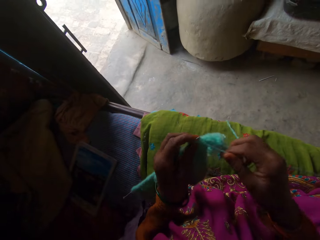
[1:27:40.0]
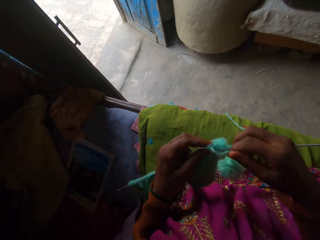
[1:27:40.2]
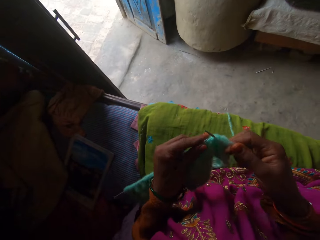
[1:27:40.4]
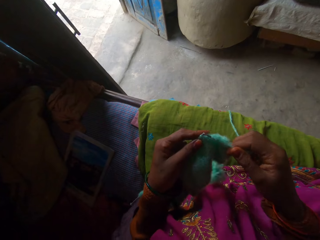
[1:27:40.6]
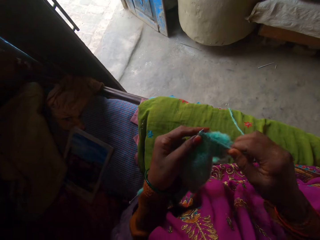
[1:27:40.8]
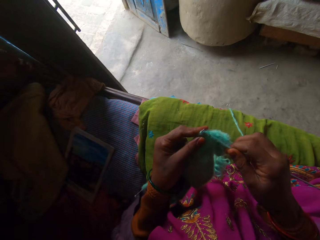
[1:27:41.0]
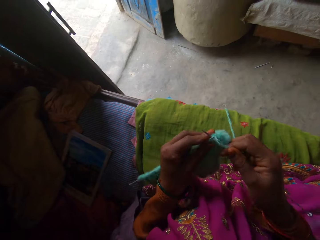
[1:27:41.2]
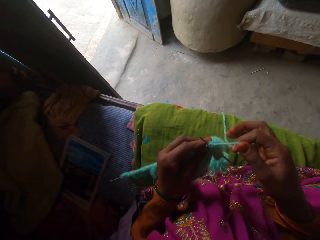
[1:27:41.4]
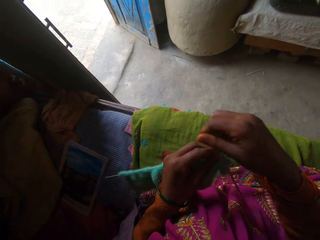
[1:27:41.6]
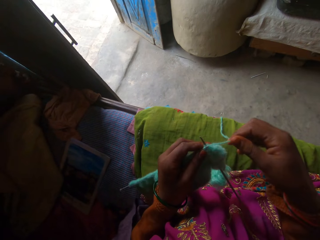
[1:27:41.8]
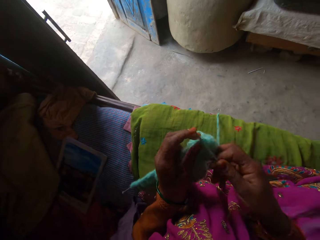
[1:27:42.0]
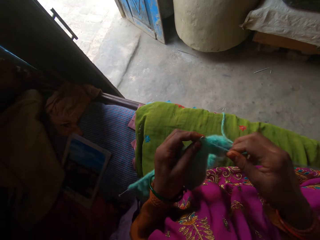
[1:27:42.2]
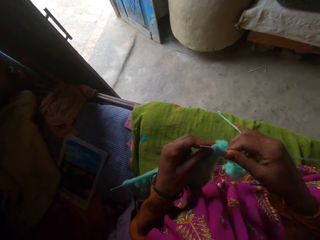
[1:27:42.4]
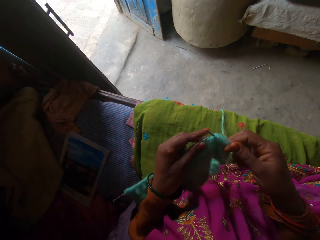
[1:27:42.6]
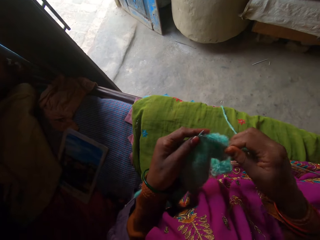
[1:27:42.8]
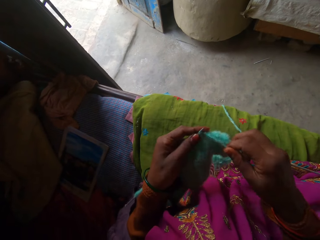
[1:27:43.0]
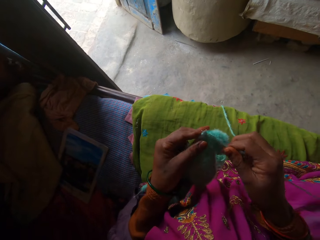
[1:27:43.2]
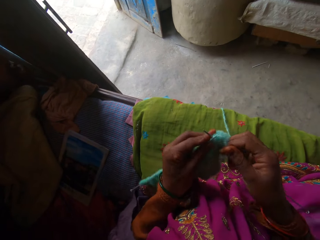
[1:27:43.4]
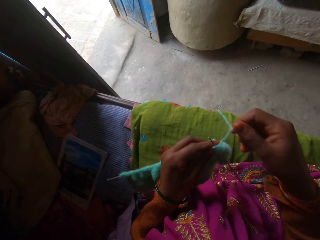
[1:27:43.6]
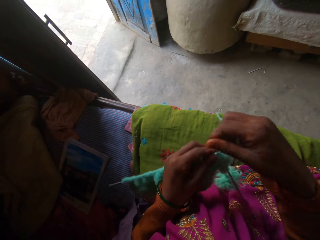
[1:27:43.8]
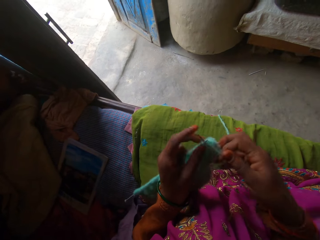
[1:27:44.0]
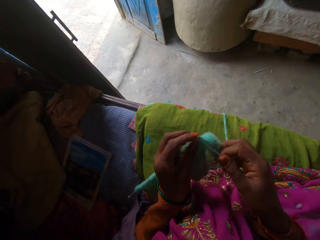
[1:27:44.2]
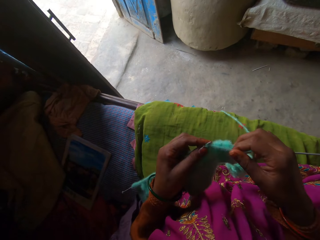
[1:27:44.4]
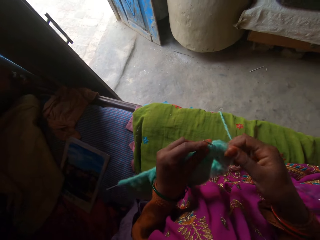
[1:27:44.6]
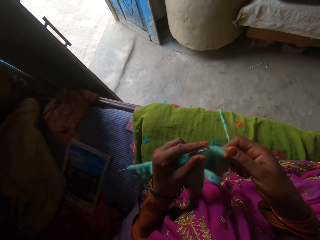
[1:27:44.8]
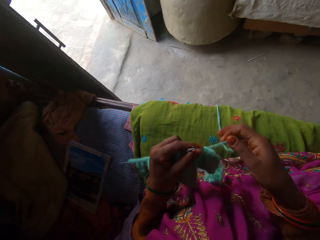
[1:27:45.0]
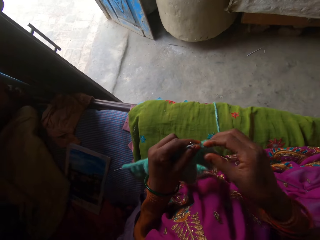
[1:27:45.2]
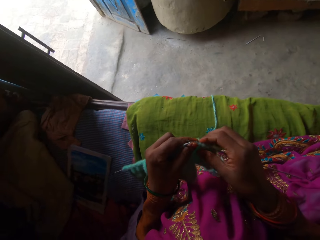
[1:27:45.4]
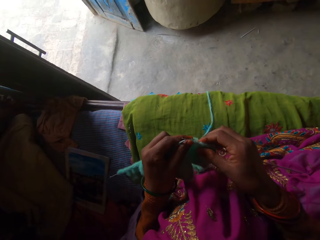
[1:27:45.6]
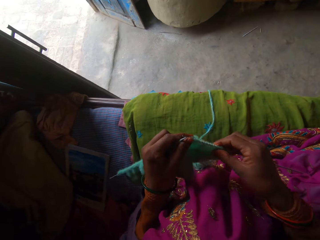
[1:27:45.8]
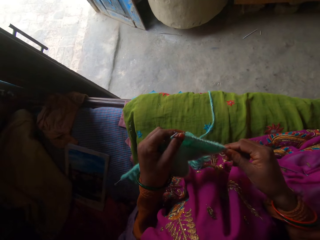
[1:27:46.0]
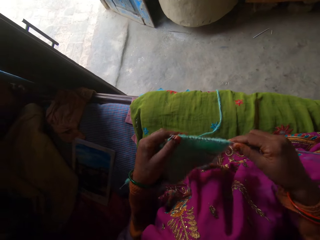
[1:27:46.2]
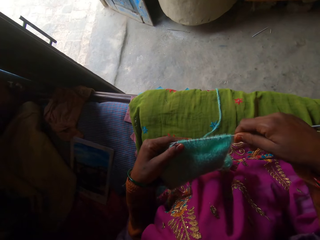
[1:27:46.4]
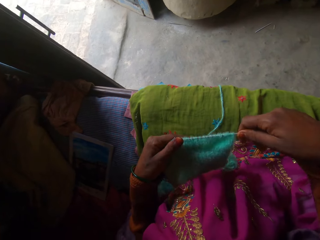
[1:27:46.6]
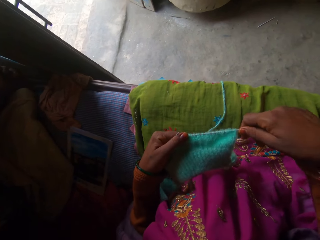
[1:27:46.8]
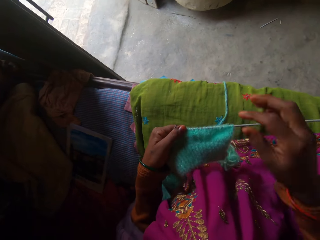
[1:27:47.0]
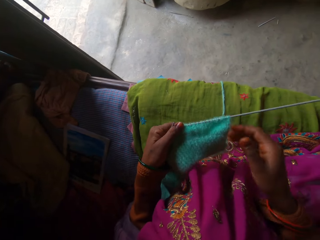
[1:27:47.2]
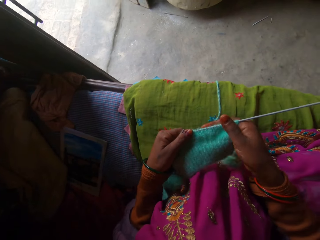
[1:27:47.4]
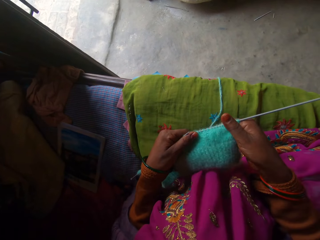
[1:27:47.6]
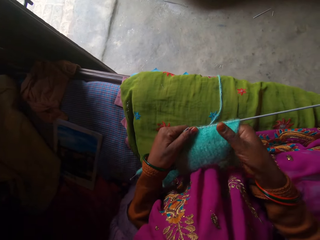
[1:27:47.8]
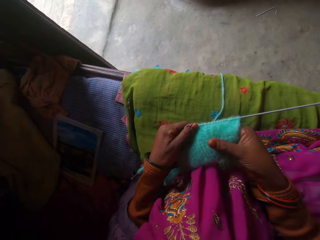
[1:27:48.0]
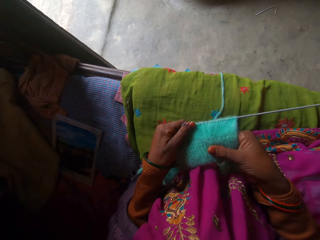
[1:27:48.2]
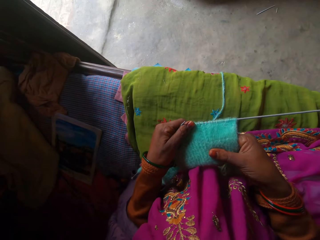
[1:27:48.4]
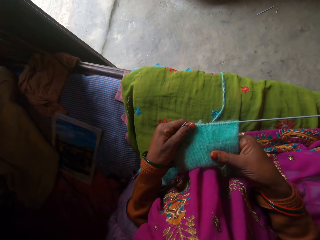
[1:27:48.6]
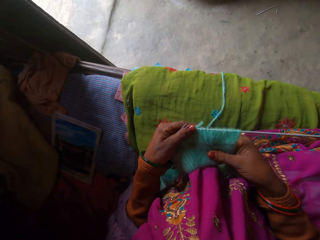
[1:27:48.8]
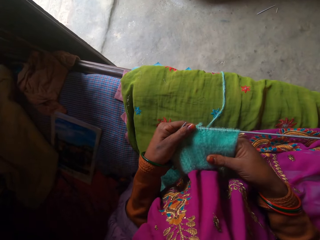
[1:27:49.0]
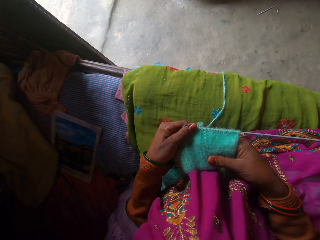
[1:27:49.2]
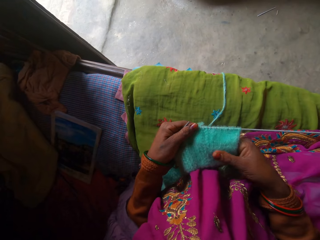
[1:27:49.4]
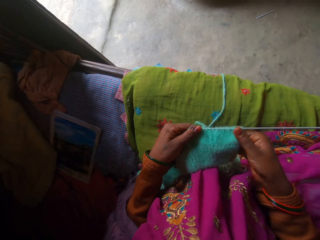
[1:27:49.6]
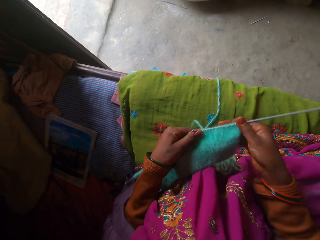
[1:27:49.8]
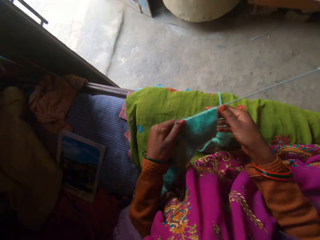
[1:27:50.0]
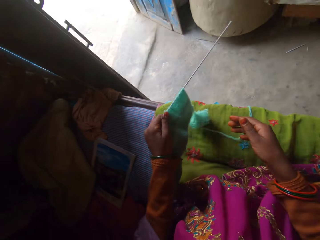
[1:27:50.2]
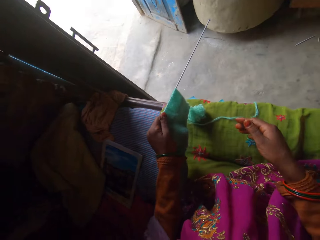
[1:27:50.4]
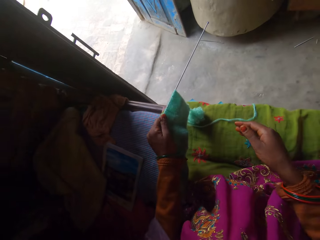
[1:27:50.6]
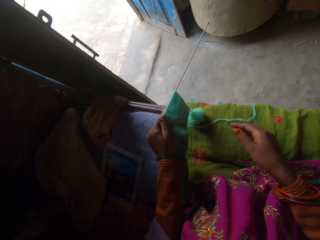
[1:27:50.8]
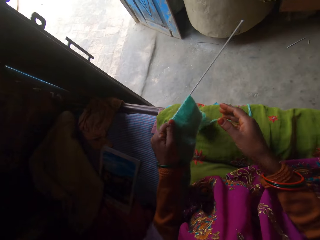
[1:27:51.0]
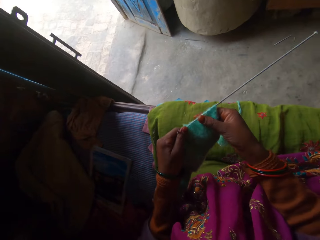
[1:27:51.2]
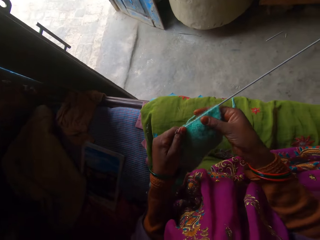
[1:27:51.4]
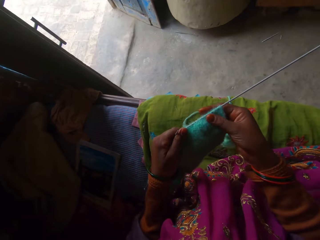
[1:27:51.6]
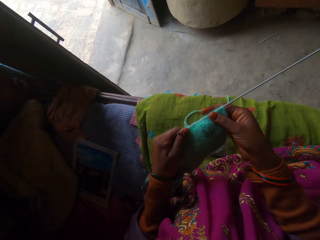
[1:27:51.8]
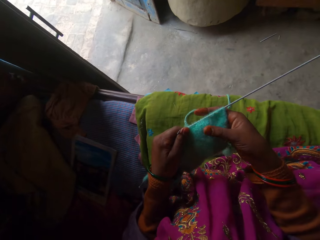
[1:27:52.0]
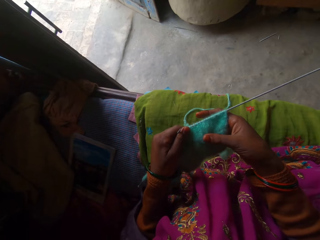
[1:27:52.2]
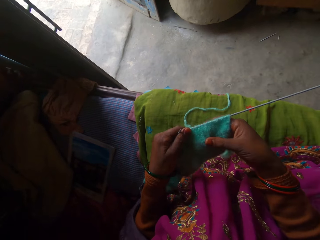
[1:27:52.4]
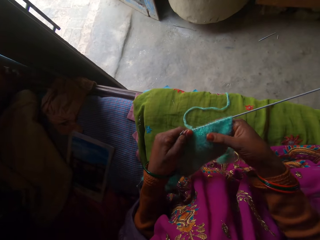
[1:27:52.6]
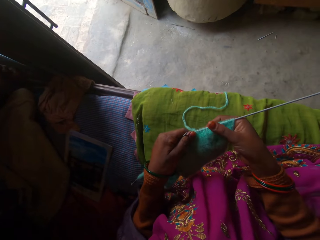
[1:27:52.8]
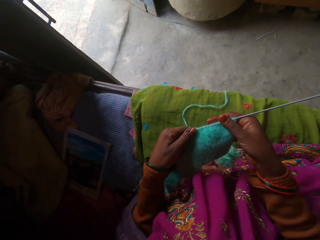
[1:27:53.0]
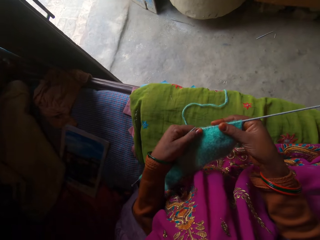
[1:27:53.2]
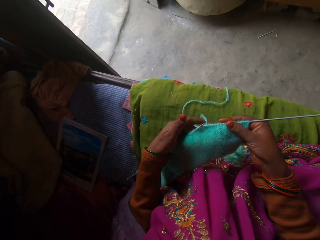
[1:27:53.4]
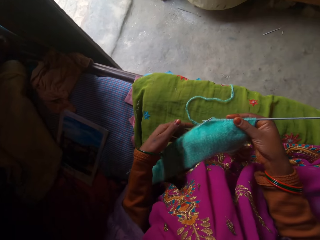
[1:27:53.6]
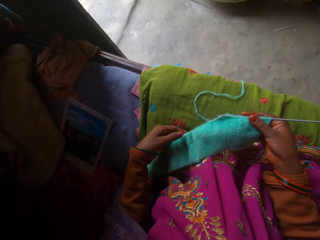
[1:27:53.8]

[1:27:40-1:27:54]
The camera wearer straightens the knitting piece with her right hand. She looks at the cloth.

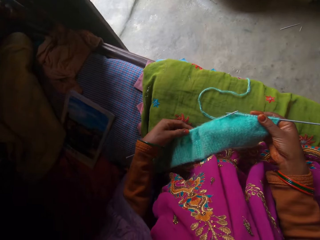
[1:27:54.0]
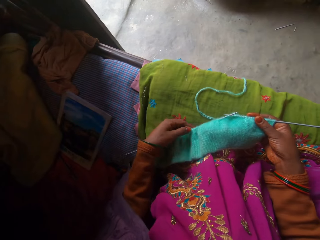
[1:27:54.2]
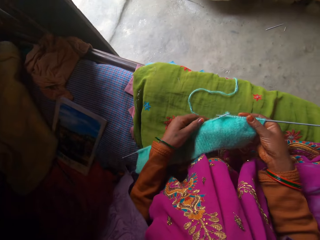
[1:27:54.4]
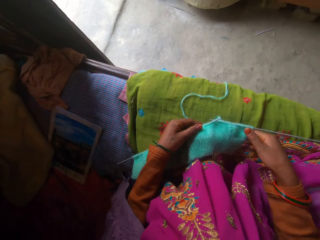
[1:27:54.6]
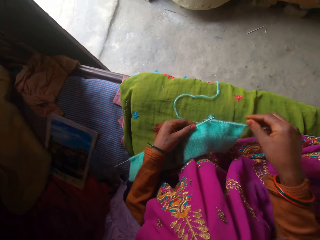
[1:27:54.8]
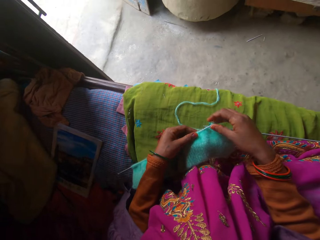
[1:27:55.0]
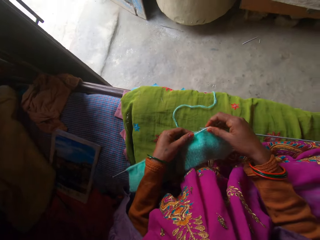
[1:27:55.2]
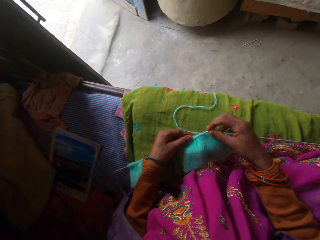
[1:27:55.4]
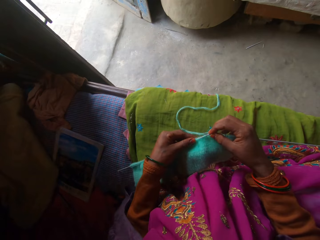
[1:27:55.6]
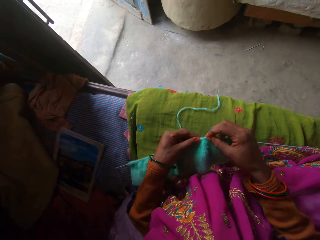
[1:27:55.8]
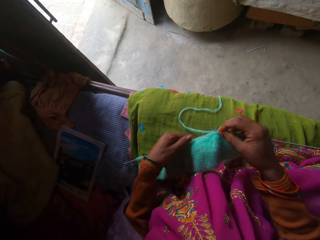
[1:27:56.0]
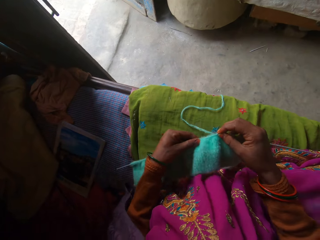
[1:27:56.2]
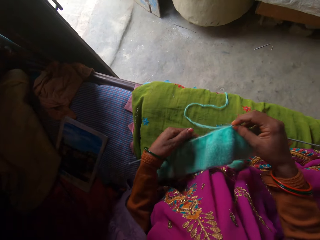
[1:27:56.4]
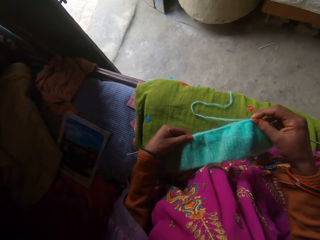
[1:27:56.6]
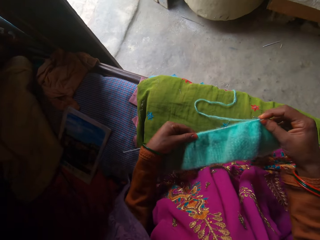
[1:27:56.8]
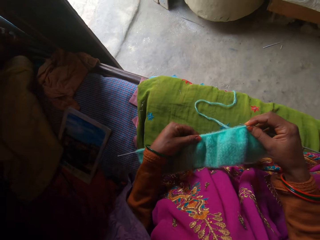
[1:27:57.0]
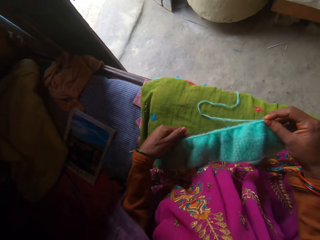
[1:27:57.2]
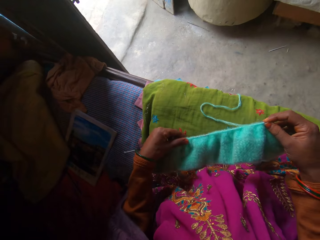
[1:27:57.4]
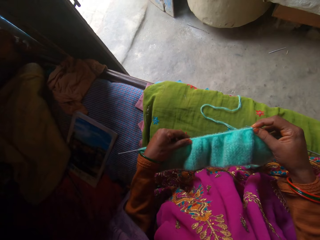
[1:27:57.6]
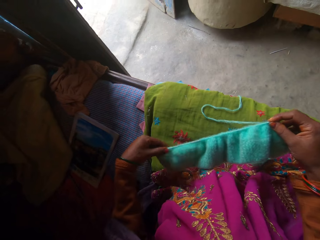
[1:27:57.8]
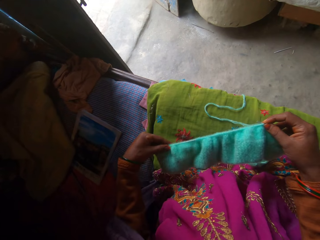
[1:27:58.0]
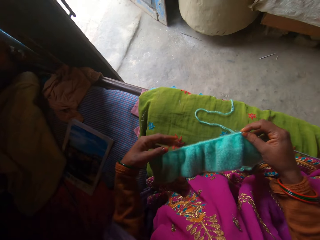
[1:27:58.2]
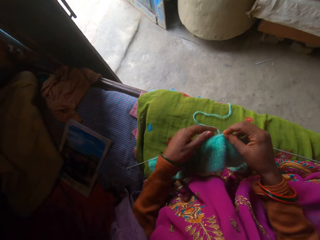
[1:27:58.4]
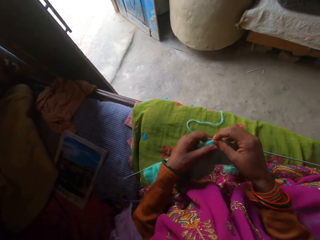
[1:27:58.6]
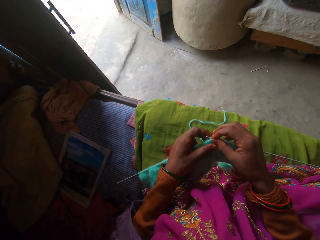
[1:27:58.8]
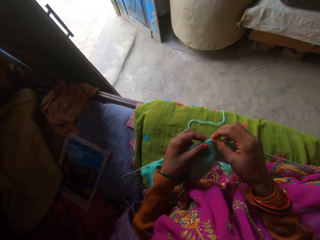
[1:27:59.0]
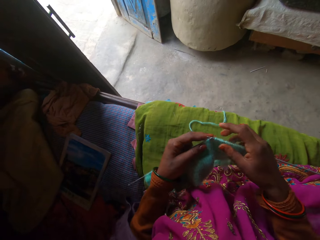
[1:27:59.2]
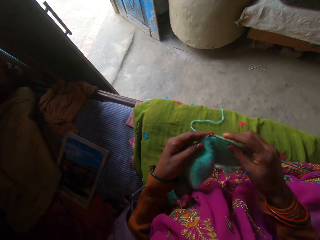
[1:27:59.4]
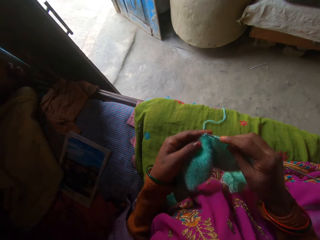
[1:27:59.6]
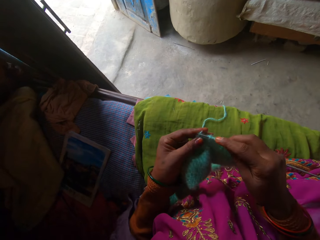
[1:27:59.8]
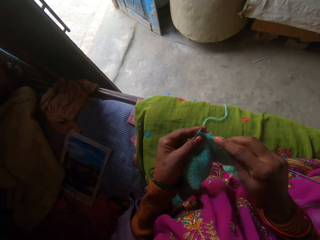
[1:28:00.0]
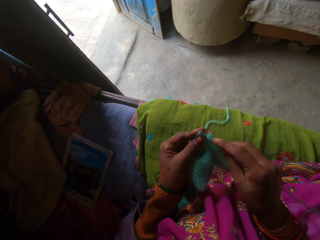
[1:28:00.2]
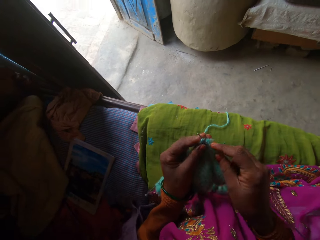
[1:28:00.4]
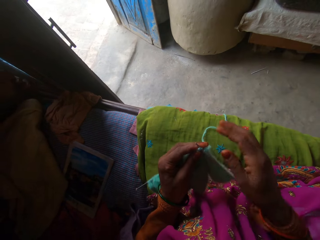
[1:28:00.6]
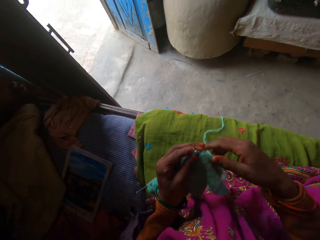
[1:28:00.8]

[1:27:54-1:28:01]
The camera wearer adjusts the knitting piece with her left hand. She makes the cloth firm. She knits with the yarn and the pair of knitting needles in her hands.
